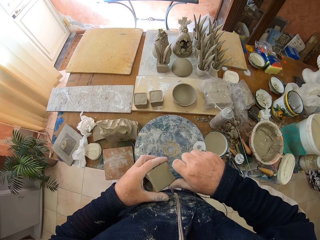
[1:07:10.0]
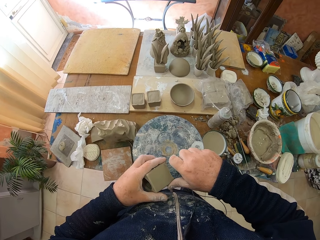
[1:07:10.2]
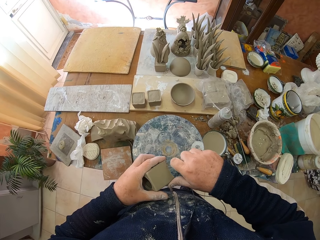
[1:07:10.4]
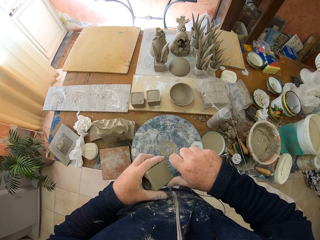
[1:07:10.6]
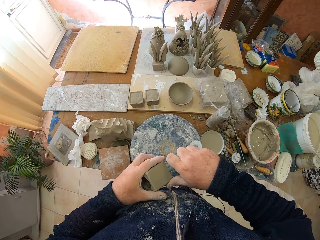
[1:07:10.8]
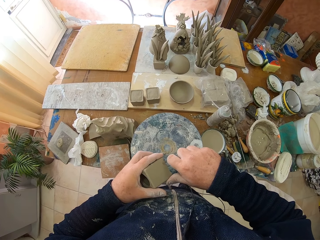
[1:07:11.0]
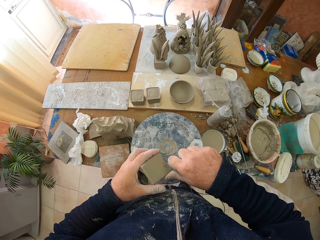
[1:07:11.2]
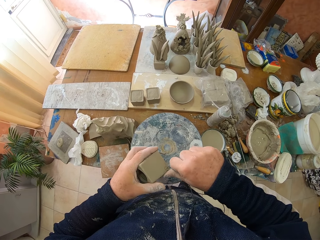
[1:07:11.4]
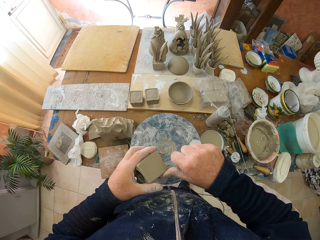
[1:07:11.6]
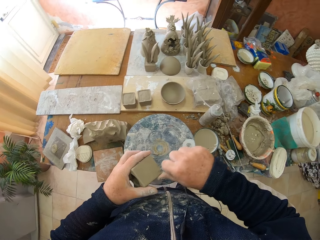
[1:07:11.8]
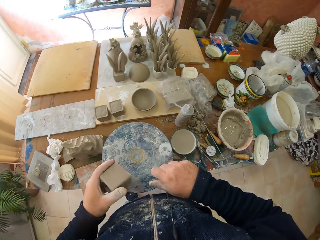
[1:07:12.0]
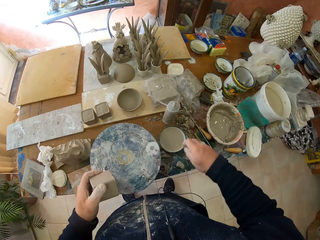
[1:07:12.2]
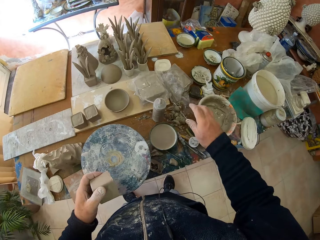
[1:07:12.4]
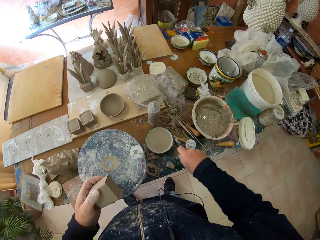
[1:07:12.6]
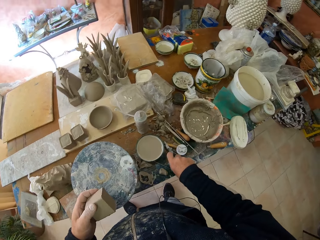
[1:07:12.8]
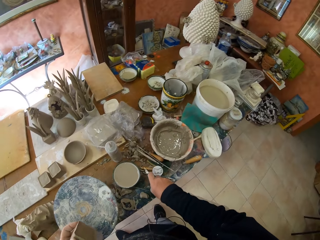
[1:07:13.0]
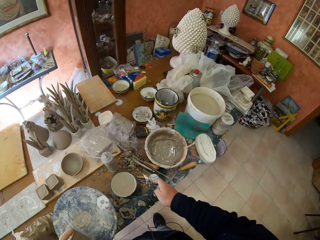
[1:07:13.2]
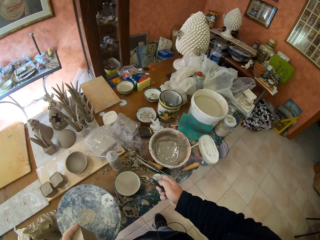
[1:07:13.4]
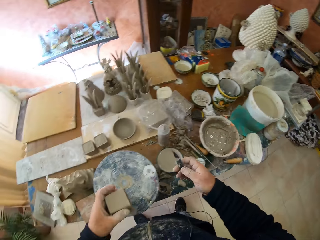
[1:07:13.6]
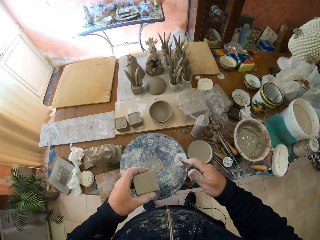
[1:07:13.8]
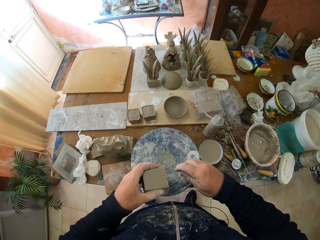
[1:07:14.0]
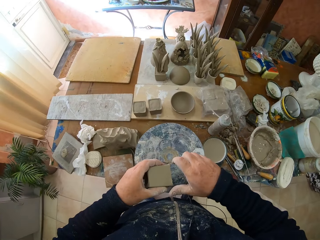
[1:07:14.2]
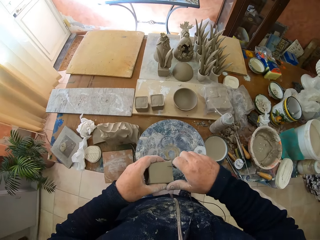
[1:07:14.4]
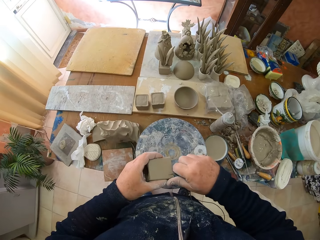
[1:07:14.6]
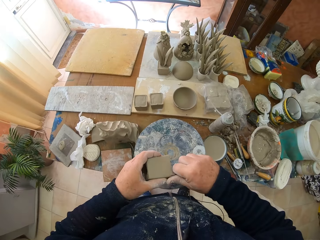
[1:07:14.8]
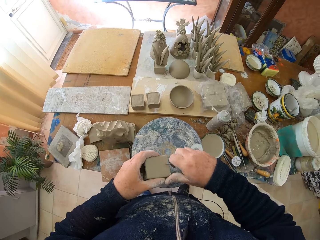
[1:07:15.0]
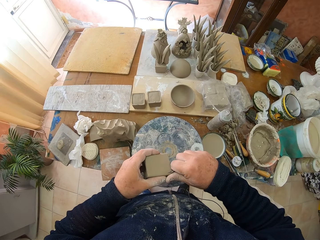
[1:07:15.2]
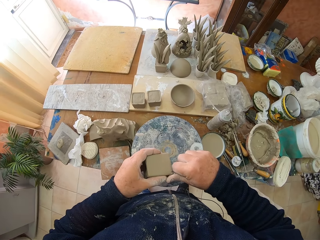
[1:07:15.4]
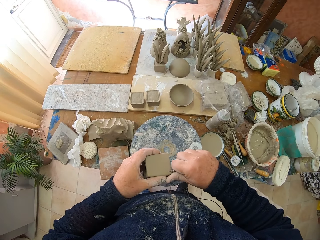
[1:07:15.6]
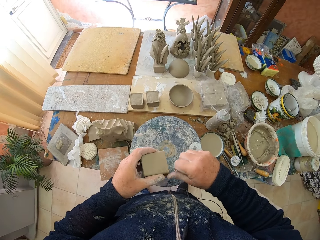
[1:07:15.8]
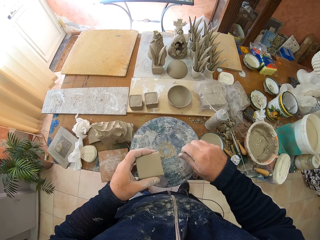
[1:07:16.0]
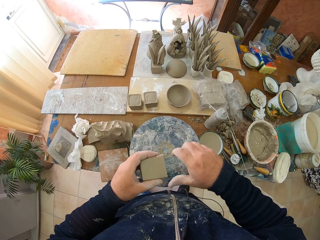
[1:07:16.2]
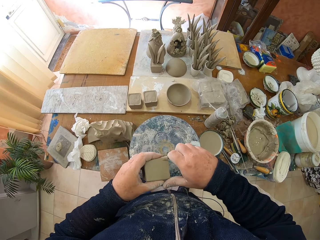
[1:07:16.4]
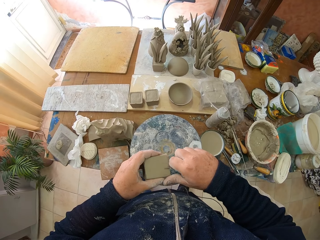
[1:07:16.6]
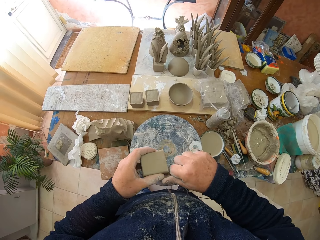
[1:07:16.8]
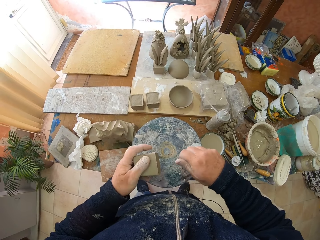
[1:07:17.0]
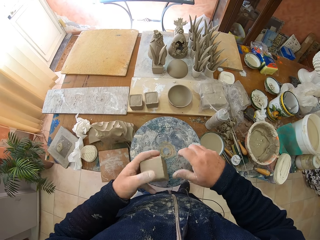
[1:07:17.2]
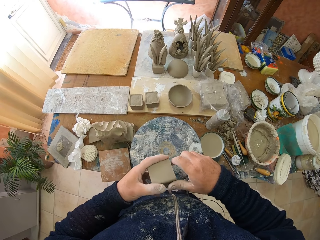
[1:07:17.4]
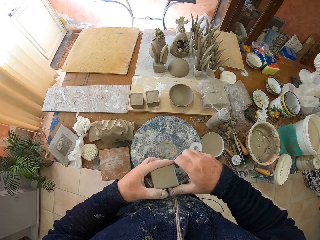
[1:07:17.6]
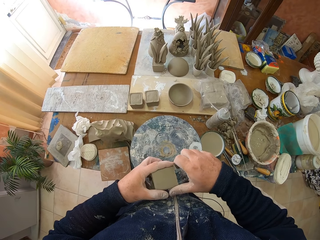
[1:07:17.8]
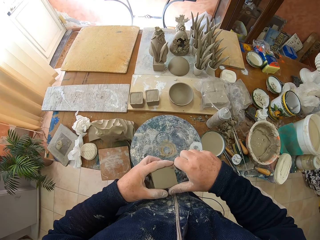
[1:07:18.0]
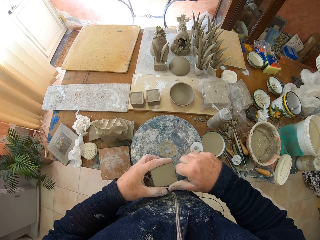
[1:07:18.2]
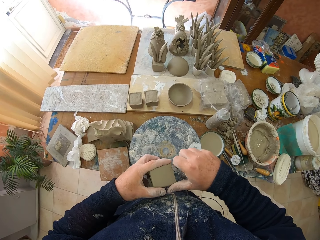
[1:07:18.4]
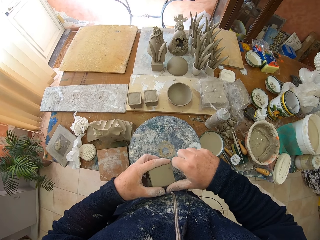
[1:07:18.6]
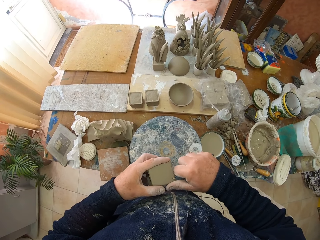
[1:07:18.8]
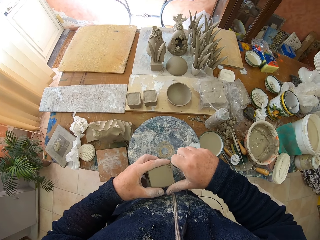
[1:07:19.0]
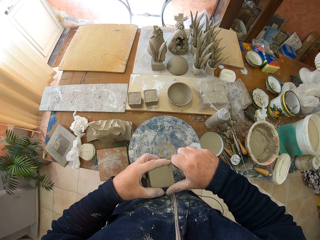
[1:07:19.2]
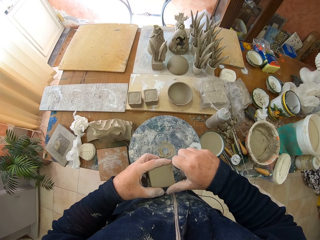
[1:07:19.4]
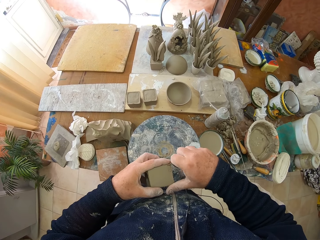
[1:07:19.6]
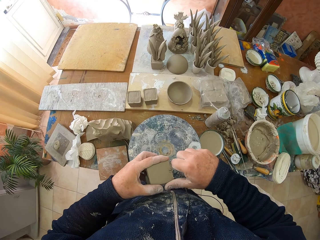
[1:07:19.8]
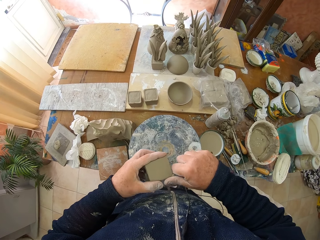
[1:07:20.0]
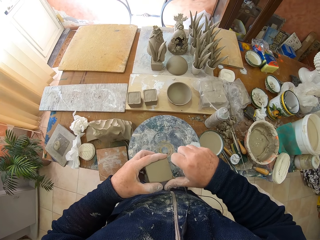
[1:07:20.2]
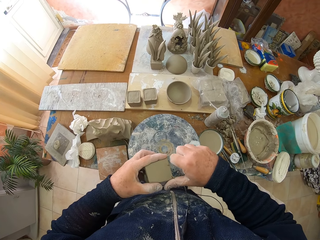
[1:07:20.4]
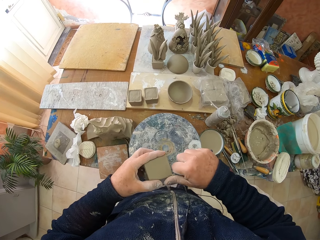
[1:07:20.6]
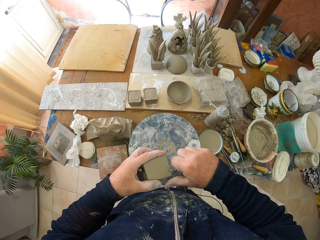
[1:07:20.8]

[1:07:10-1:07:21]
The camera wearer carves a clay model with a rod. They put down the rod on a table. They pick up a knife from the table. They carve the clay model with the knife. They put down the clay on the table. They carve the clay model with the knife.

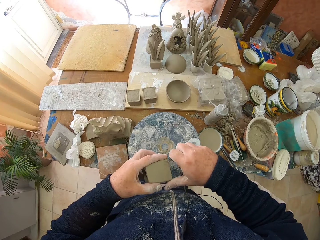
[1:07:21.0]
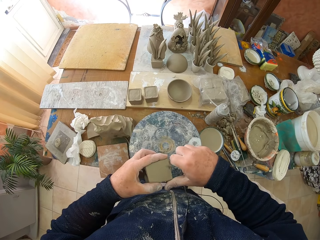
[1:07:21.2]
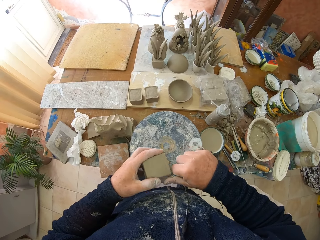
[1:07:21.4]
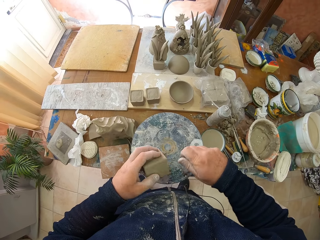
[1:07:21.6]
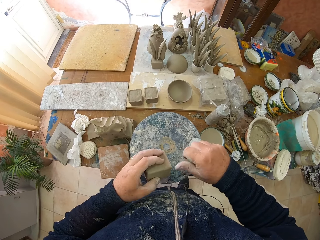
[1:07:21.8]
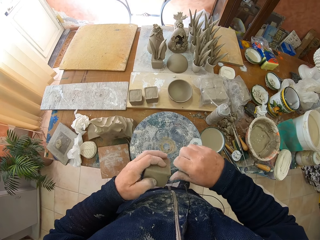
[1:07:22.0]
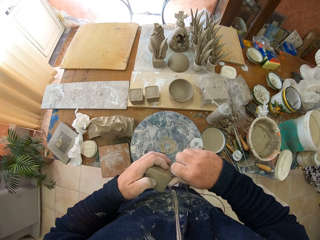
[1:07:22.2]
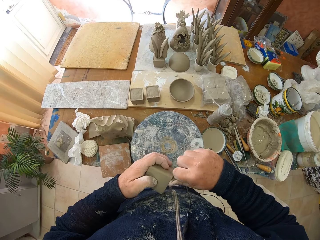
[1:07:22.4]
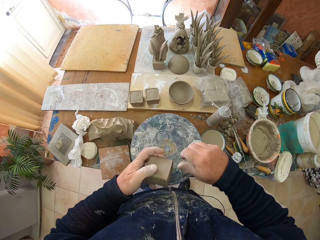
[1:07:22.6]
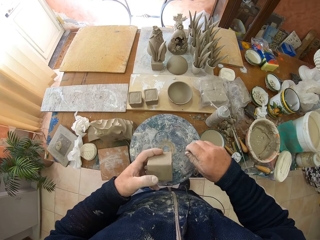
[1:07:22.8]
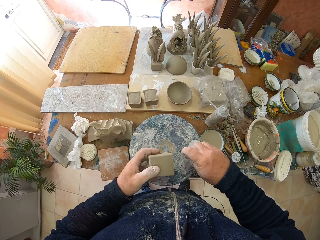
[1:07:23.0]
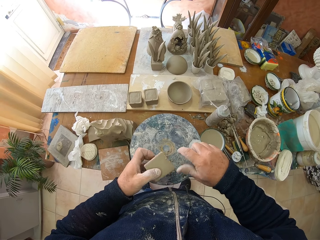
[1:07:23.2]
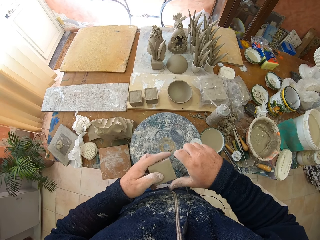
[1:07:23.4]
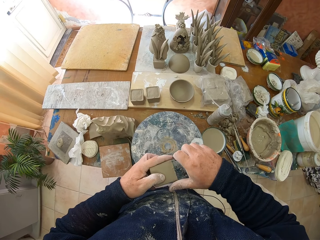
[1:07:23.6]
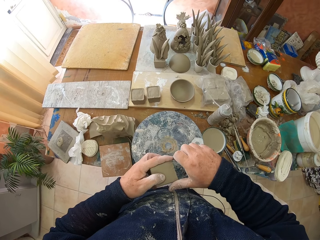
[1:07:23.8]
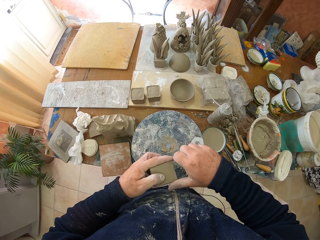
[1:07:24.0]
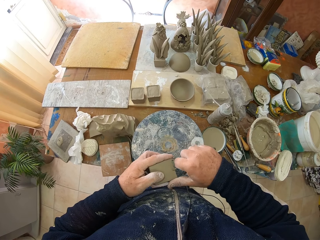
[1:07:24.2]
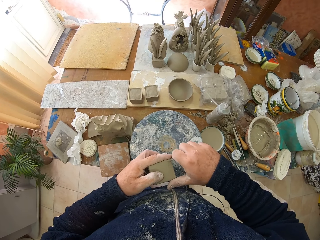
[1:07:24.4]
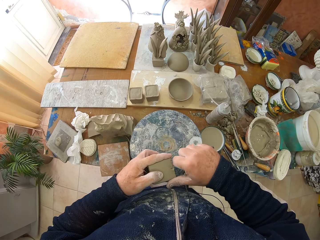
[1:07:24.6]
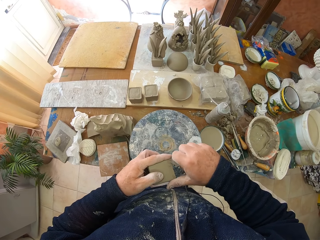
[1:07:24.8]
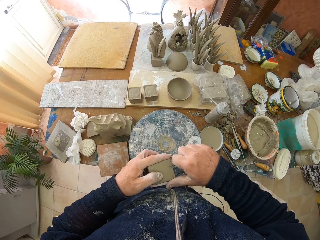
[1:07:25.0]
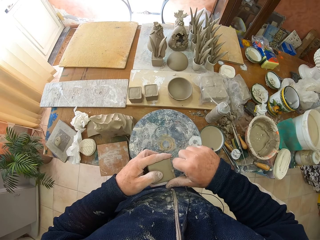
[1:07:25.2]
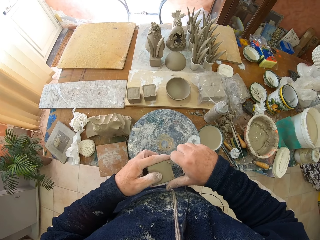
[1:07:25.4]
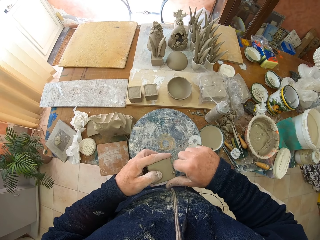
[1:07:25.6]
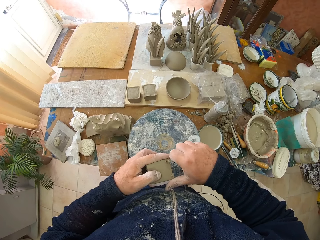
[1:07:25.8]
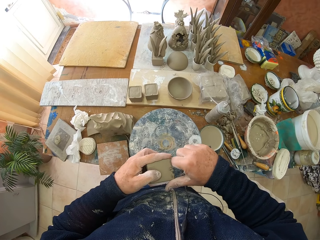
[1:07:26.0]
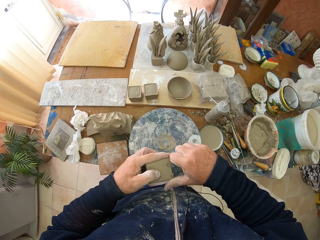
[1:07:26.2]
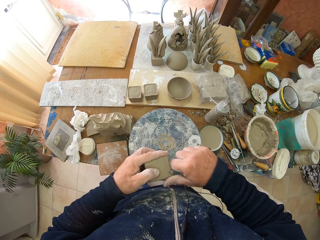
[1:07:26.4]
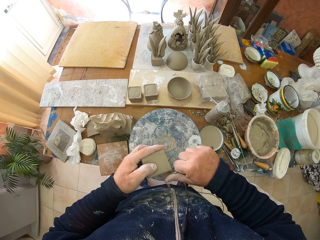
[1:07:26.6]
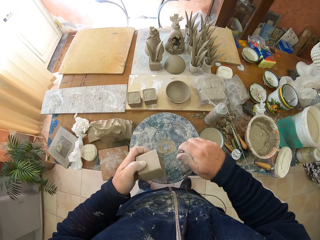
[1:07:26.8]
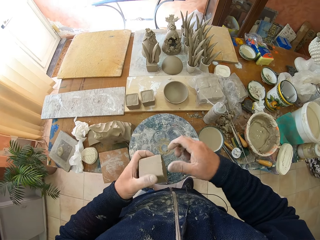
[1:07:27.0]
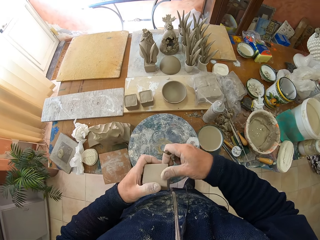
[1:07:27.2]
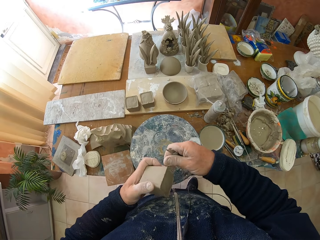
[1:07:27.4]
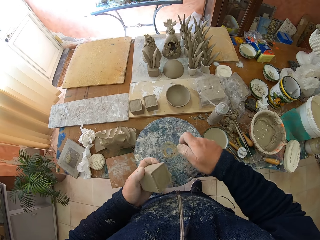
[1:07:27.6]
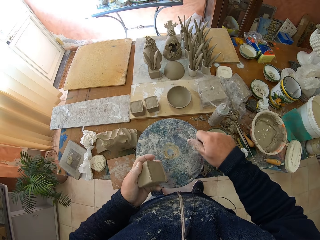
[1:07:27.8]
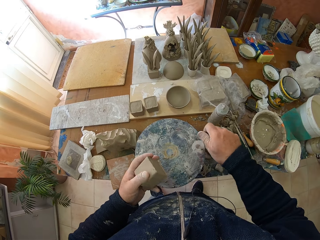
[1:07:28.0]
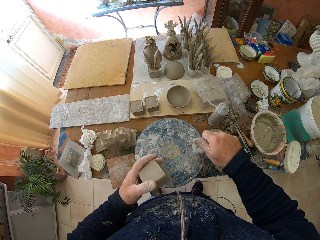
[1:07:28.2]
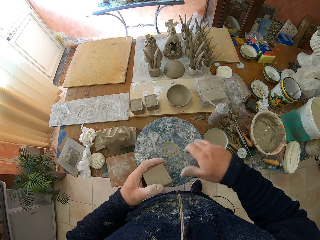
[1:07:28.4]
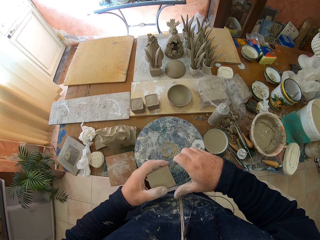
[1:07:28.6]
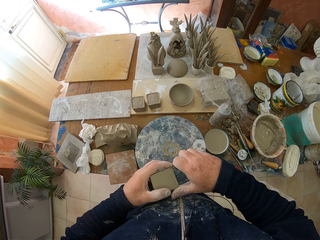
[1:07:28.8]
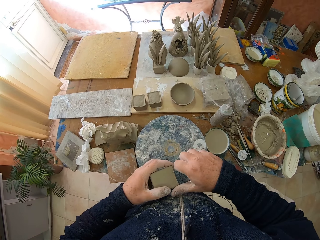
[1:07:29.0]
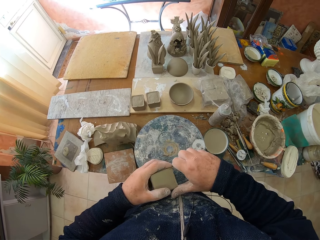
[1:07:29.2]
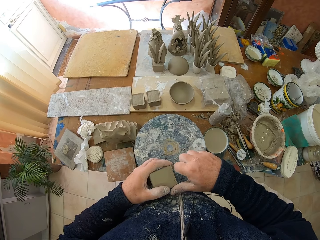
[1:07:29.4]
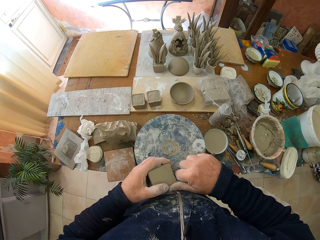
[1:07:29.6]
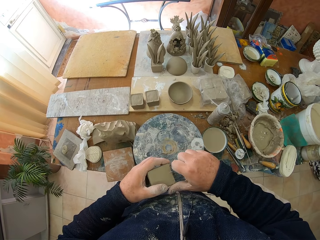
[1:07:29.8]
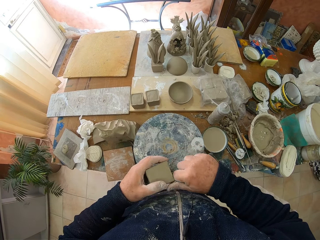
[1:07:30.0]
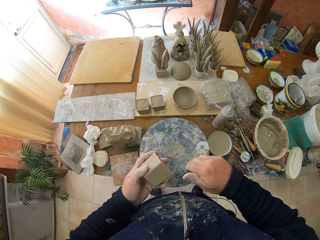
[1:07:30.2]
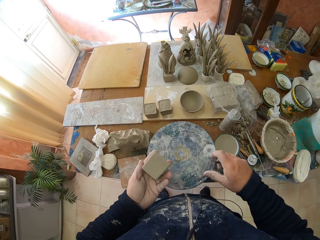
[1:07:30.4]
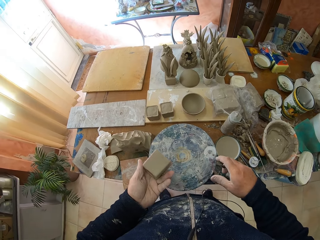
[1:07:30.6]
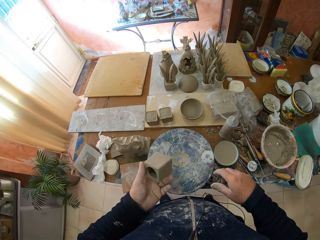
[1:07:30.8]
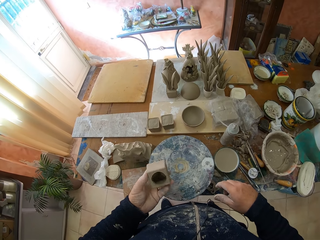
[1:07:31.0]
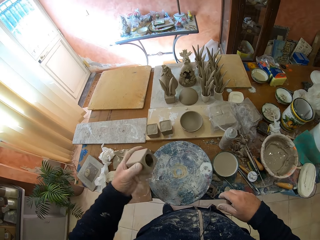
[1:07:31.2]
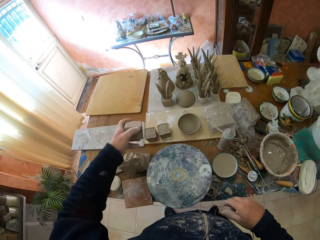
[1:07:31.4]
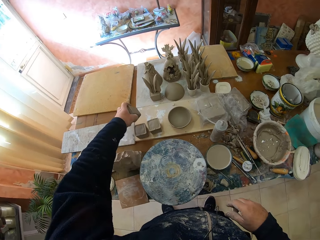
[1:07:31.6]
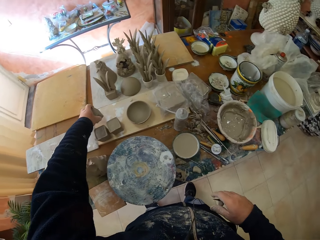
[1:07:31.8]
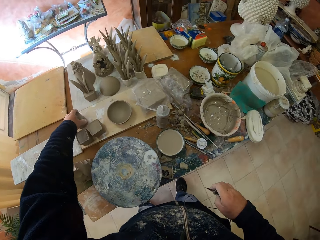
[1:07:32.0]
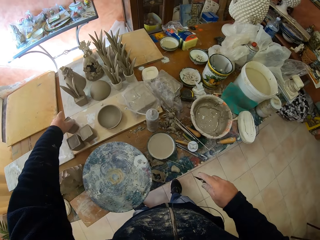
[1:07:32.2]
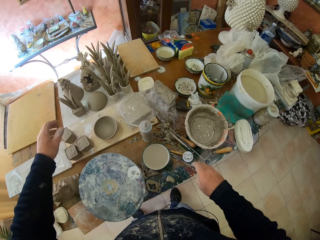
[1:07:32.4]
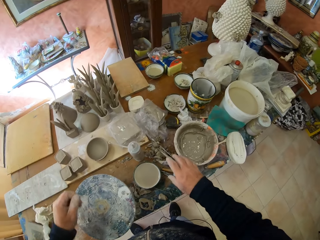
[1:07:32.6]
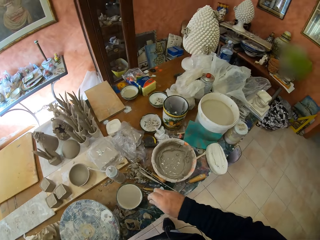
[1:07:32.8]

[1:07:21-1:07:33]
The camera wearer puts down clay on a table. They carve a clay model with a knife. They put down the clay on the table. They carve the clay model with the knife. They put down the clay on the table. They put down the clay model on the table.
